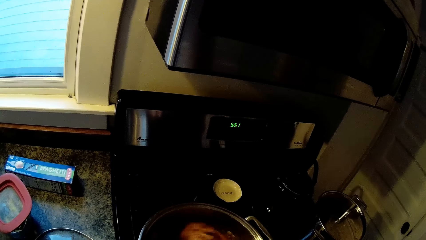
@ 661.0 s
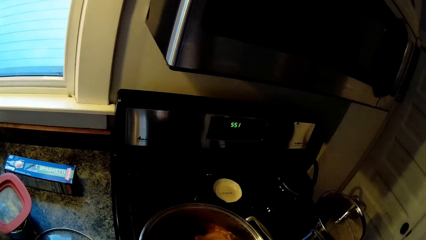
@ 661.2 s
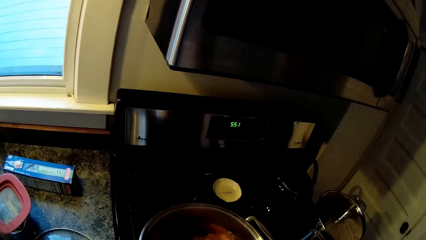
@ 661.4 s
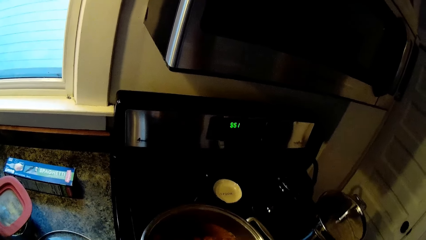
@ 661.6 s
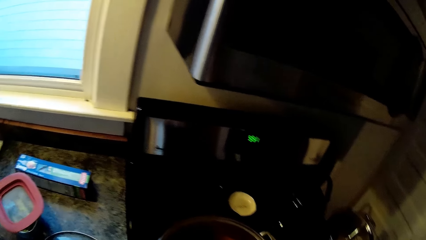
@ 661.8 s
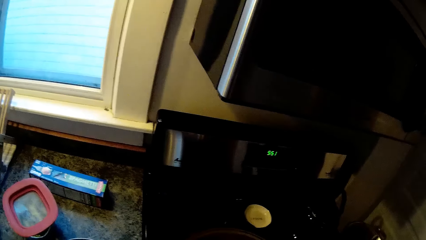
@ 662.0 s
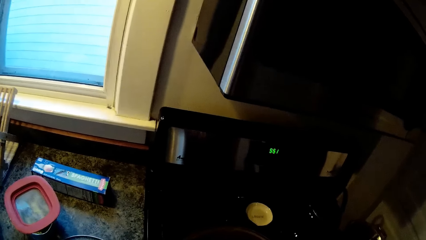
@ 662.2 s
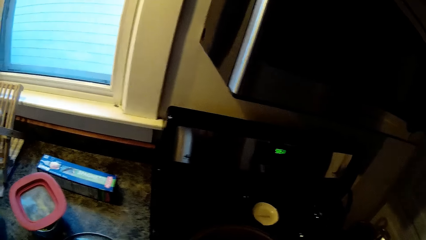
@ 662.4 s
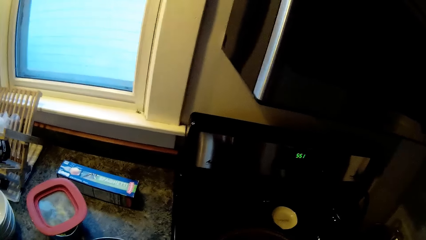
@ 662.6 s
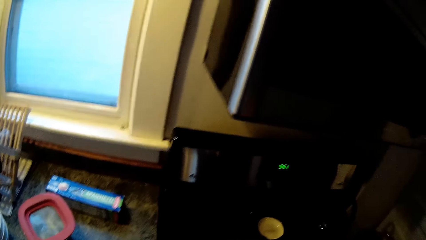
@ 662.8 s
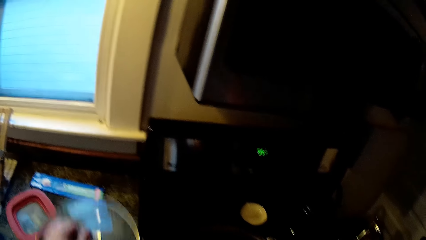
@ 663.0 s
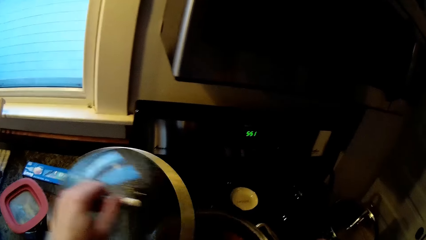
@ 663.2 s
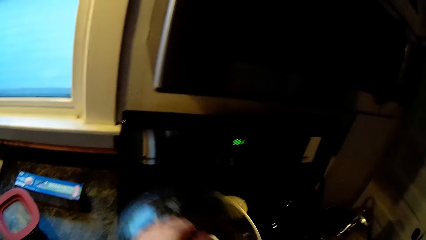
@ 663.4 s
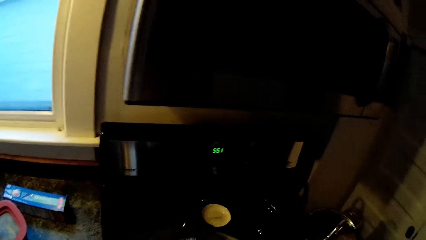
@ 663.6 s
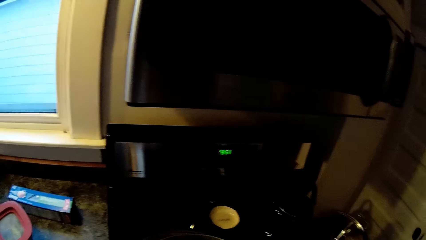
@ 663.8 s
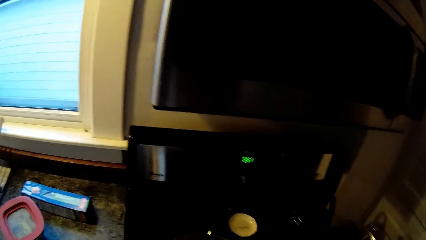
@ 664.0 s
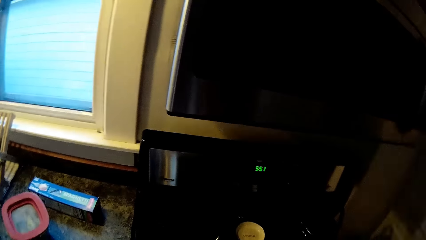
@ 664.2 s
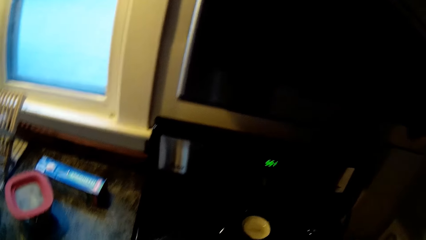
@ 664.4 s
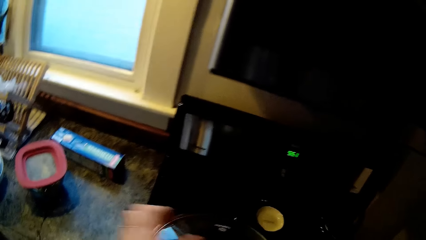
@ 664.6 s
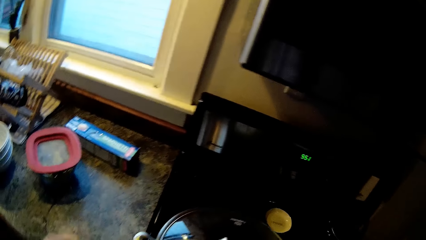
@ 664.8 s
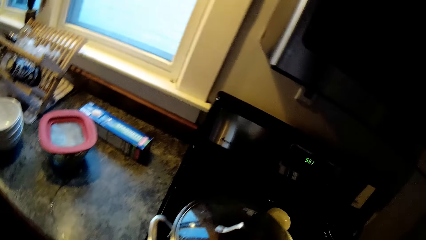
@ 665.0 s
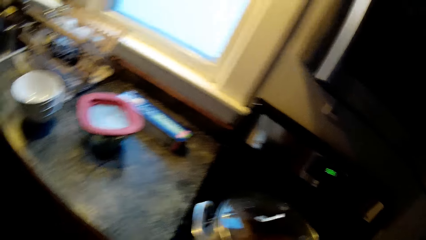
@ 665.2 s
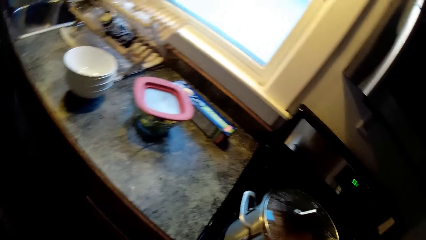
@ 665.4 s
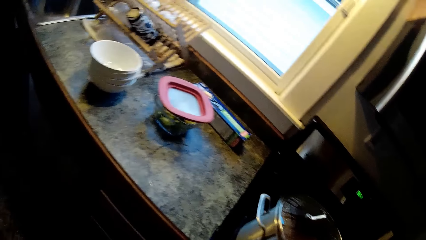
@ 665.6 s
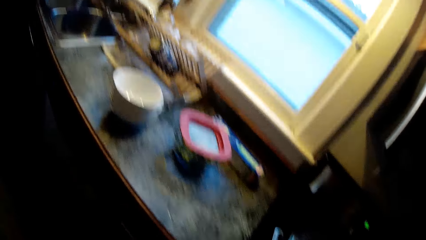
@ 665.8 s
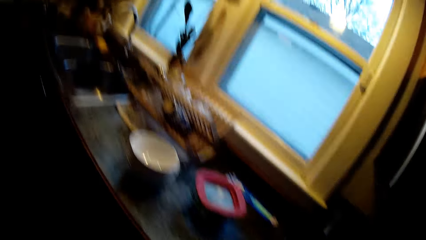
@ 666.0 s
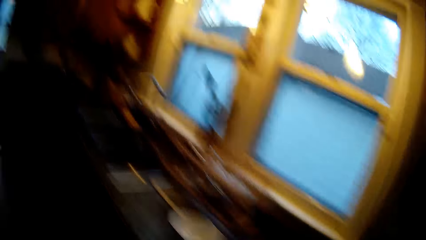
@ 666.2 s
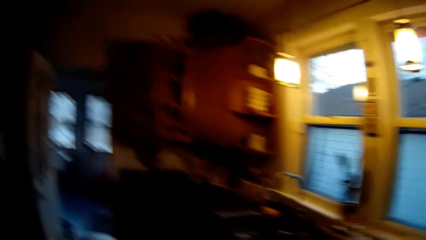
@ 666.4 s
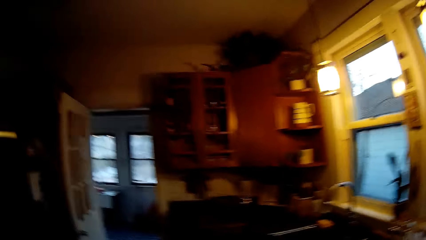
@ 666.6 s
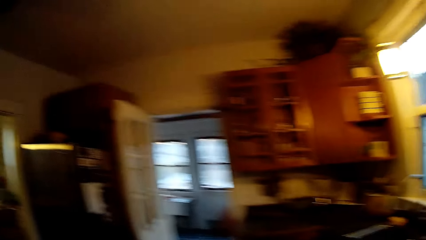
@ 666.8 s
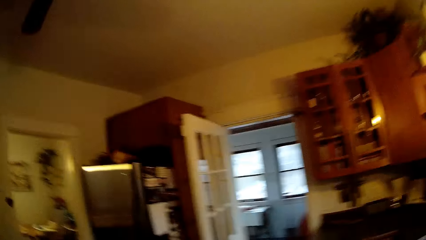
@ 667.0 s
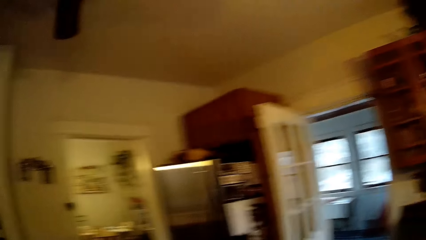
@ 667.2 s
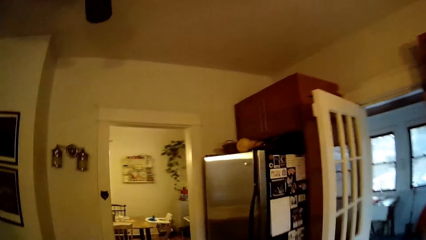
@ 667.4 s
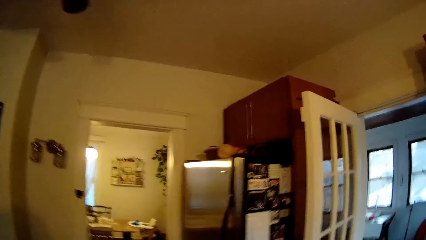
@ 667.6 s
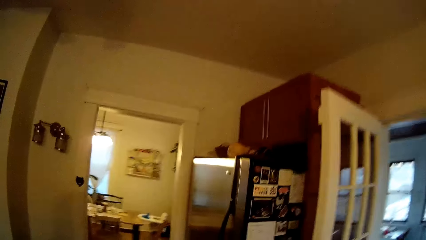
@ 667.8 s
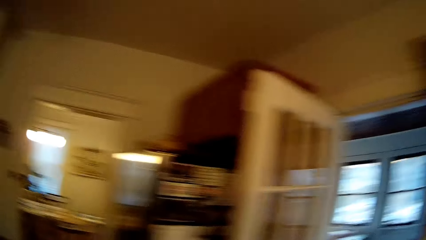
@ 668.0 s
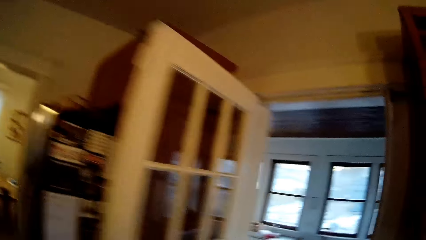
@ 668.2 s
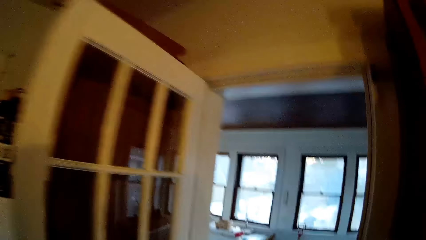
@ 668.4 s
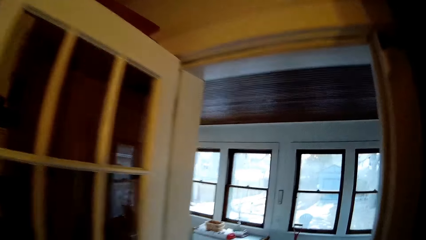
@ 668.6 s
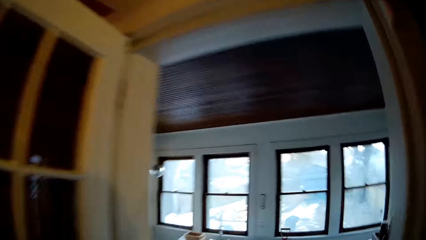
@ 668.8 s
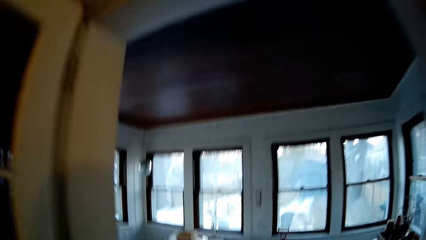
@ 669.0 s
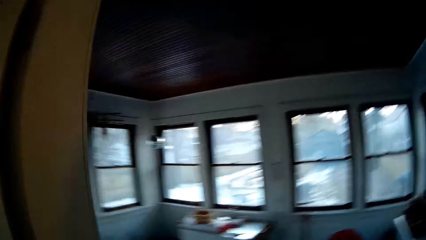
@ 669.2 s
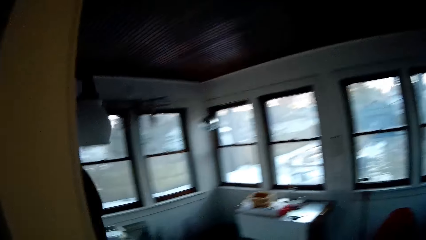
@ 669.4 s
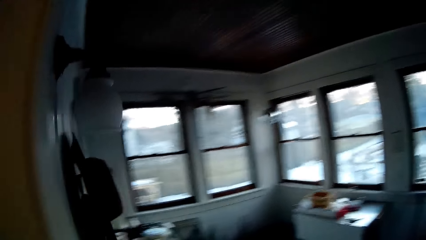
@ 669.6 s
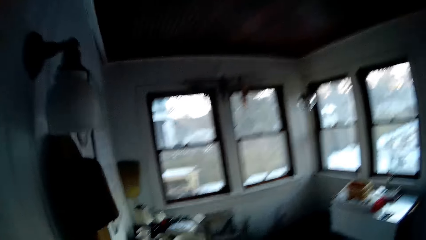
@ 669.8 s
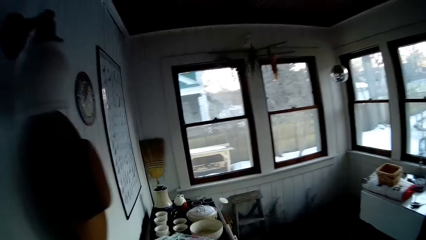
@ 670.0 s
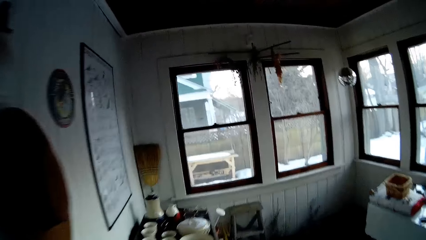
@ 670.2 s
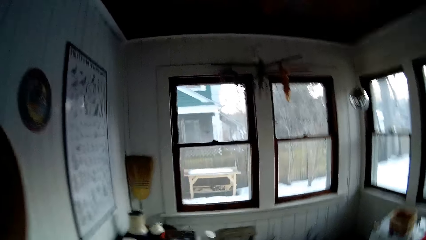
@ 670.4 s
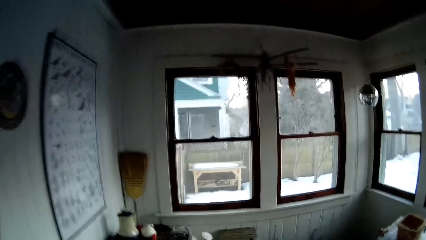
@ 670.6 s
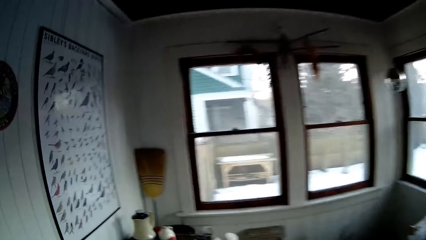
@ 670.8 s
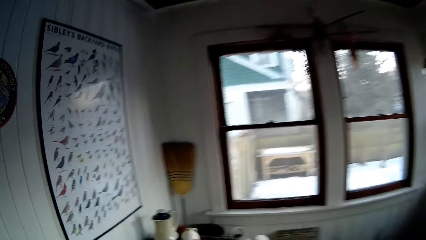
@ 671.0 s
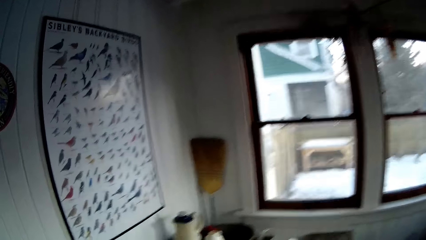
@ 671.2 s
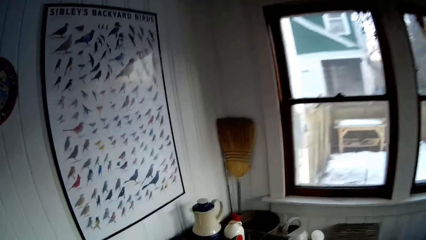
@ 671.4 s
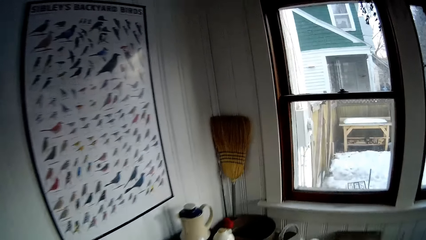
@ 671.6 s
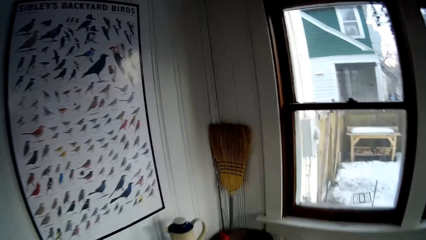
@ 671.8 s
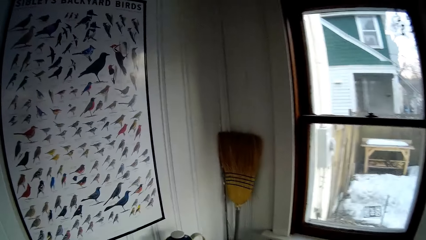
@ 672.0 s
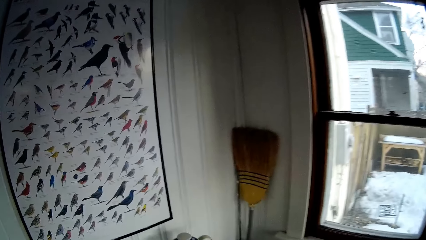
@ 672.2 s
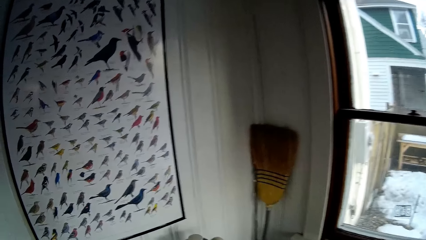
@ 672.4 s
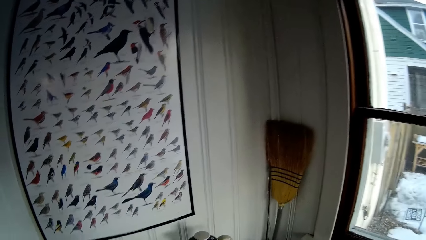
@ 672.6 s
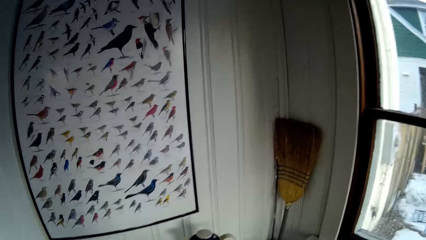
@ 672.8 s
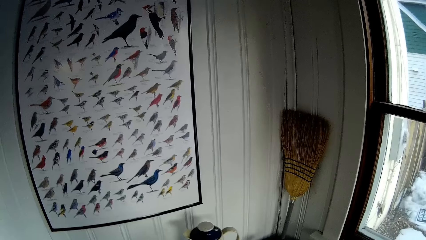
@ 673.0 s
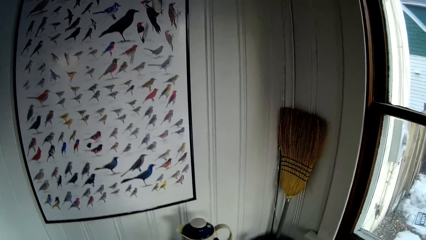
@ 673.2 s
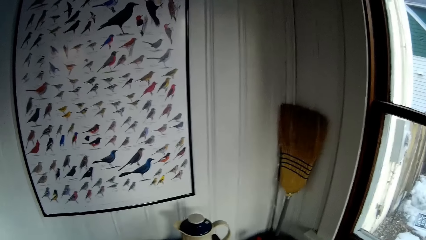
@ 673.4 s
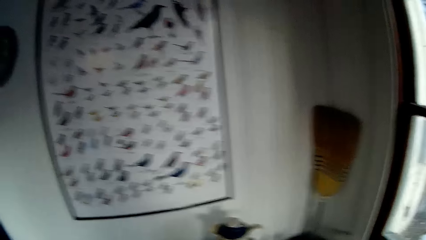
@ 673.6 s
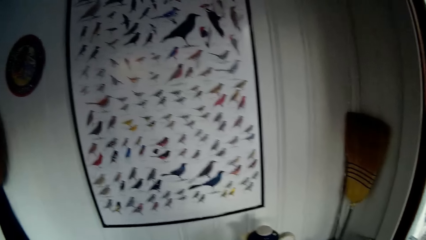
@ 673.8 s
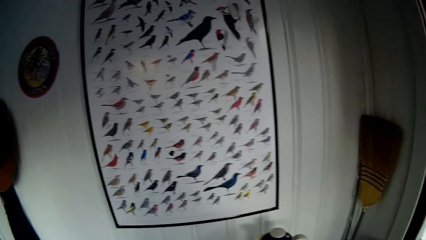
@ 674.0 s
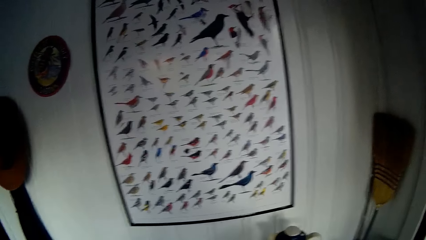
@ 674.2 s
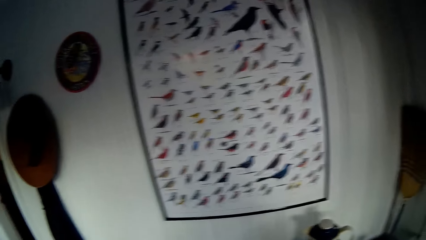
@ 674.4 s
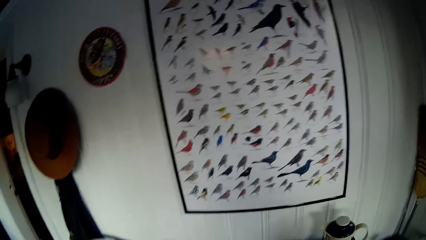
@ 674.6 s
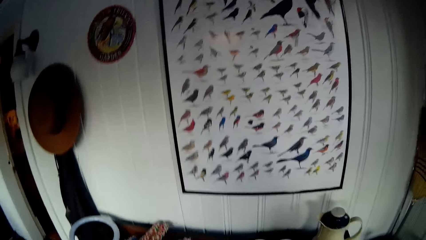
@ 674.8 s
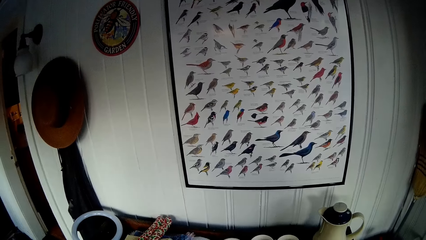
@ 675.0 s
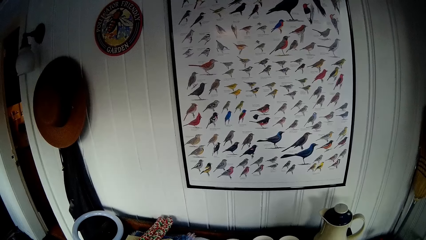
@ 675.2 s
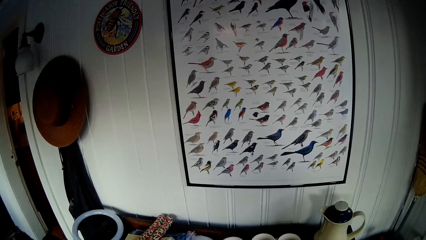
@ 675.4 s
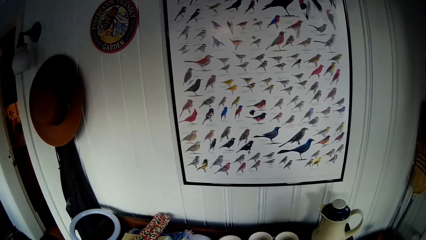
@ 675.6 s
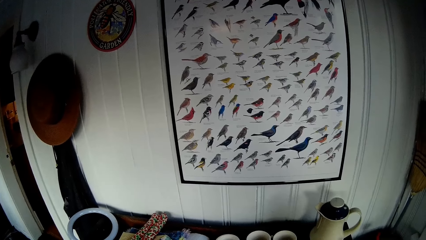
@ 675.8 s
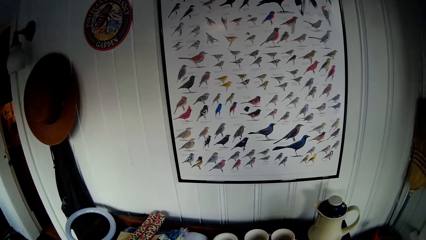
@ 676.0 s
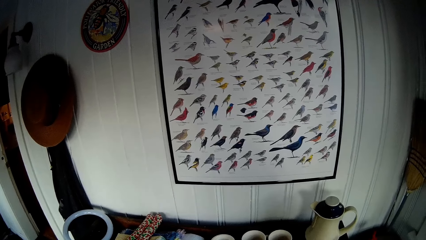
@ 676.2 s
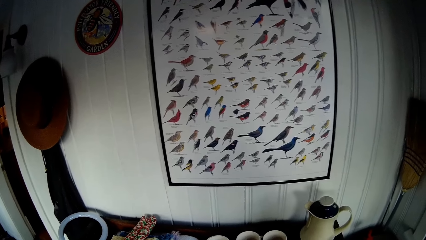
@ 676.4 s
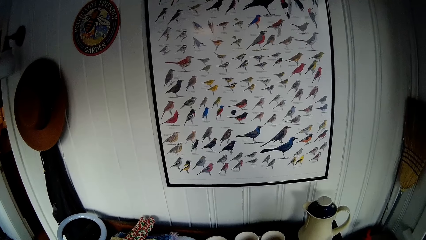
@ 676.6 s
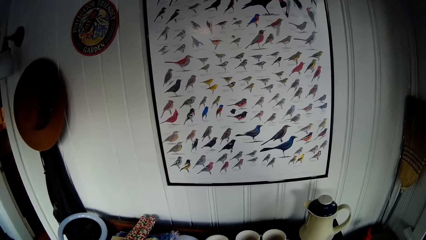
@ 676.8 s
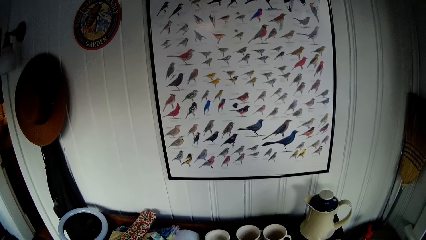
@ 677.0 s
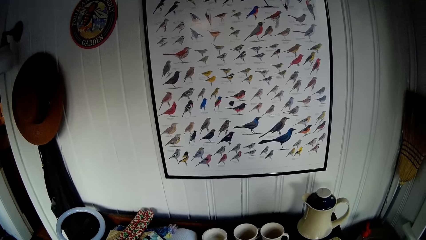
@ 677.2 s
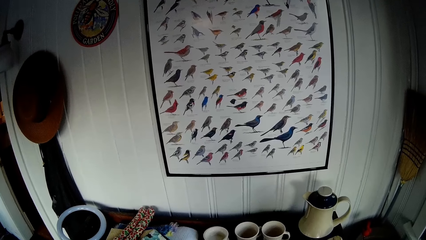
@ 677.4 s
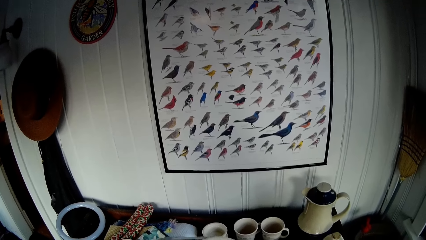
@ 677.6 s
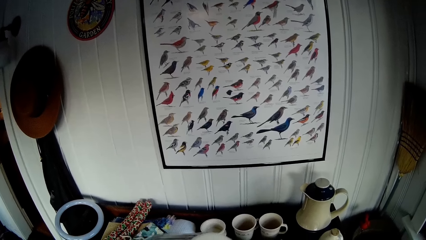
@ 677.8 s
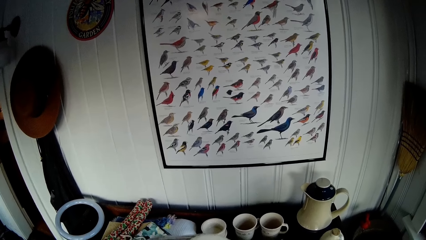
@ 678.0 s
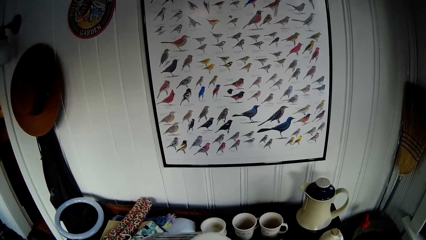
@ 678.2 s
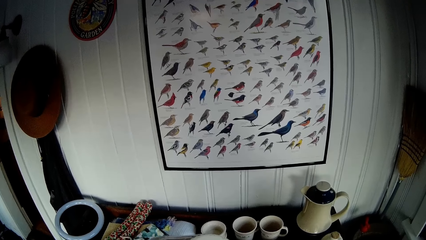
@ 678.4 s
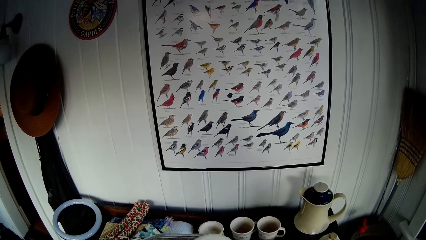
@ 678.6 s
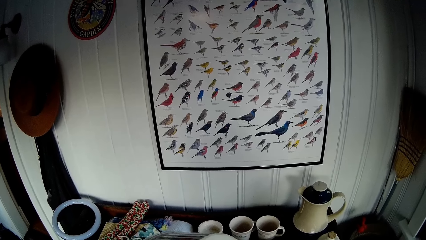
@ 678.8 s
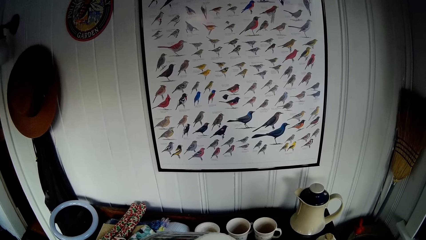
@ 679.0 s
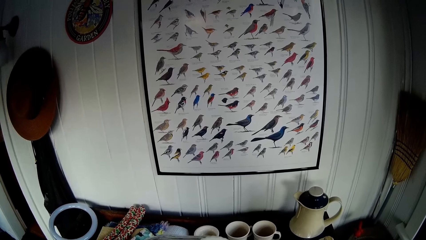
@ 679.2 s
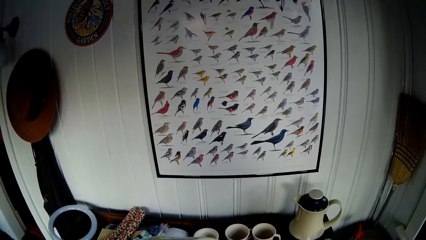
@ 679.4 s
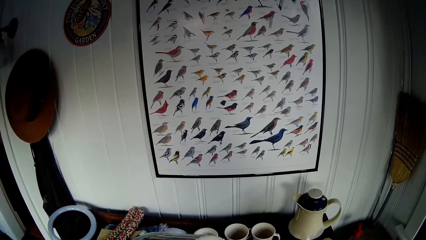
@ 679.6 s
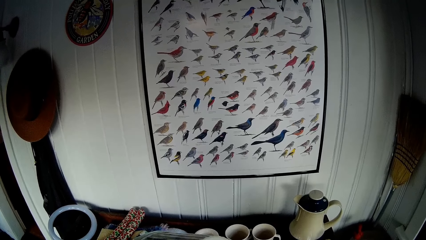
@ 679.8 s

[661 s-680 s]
The camera wearer covers the cooking pot with its cover in her left hand. She walks towards the room.
